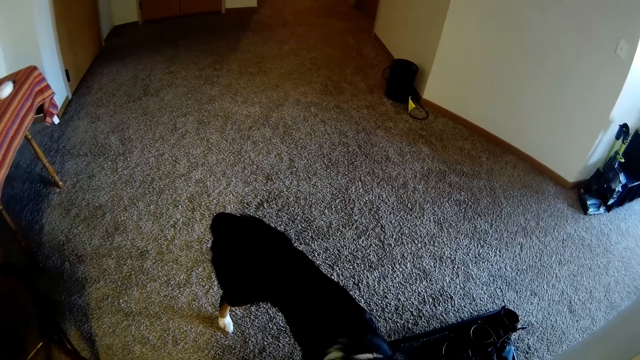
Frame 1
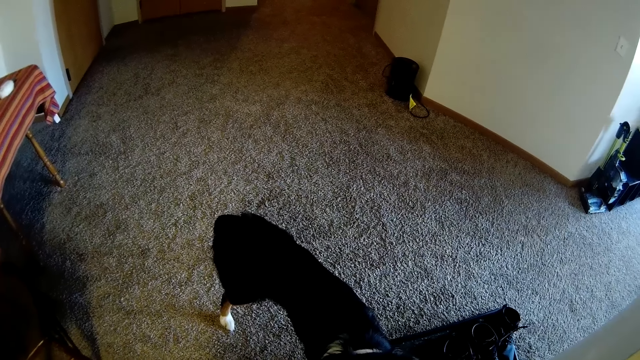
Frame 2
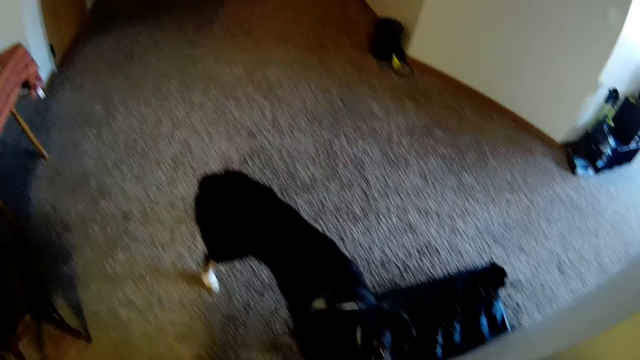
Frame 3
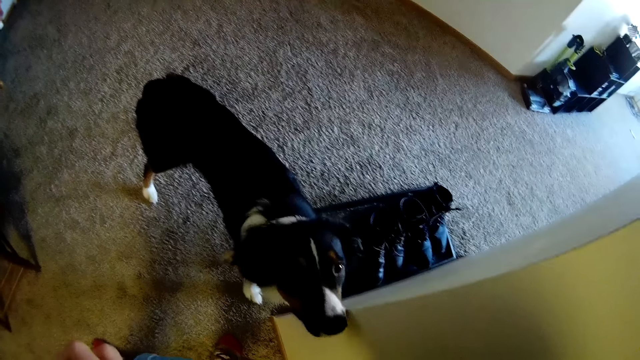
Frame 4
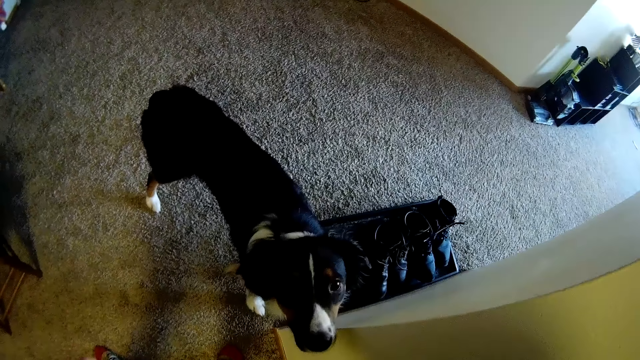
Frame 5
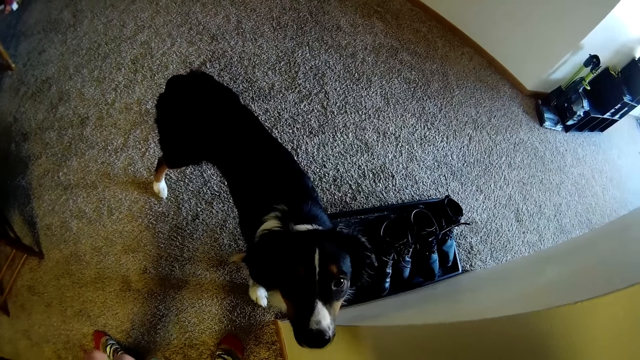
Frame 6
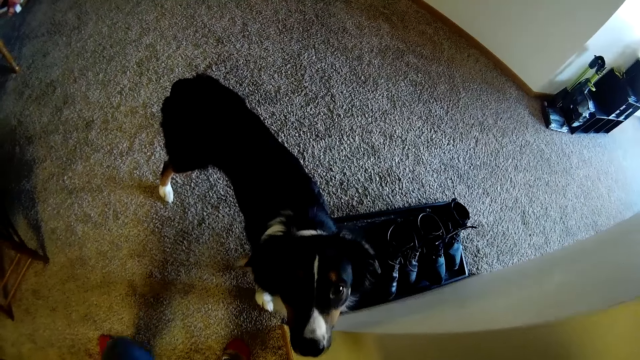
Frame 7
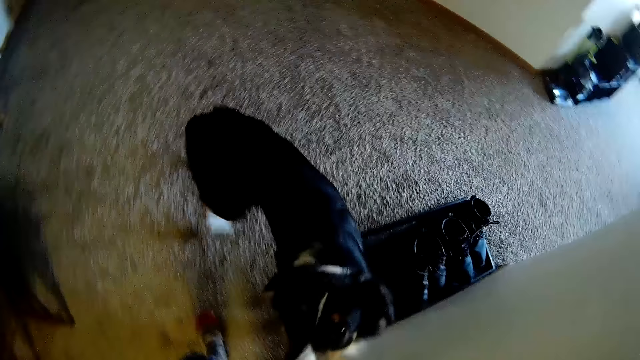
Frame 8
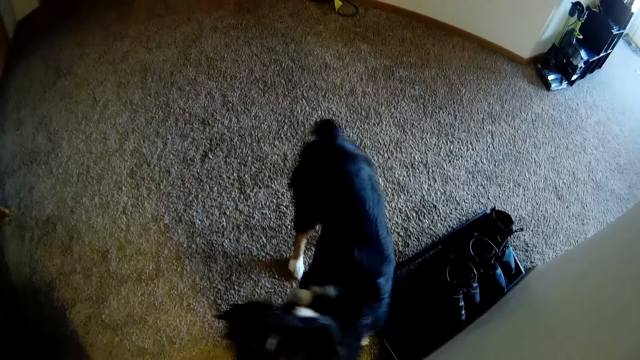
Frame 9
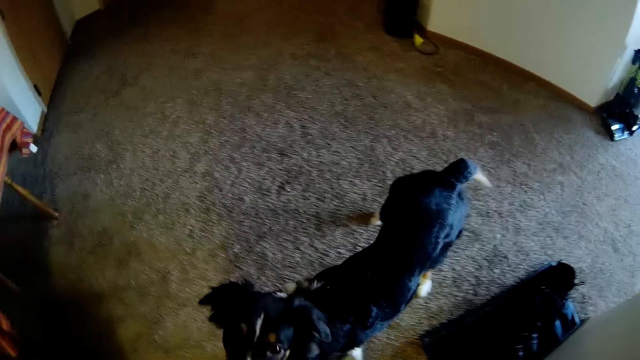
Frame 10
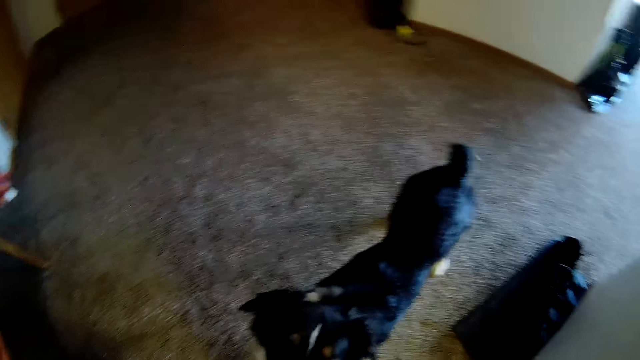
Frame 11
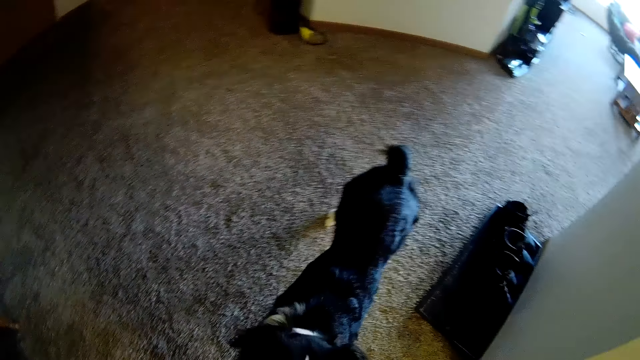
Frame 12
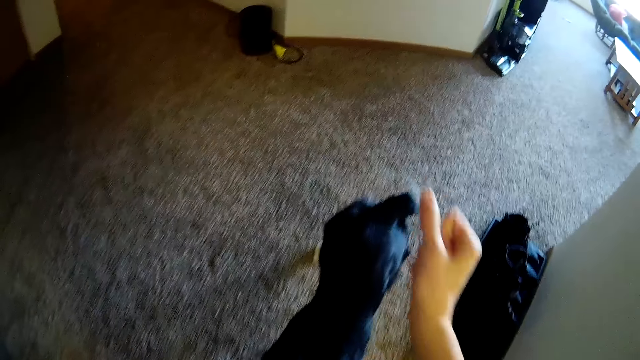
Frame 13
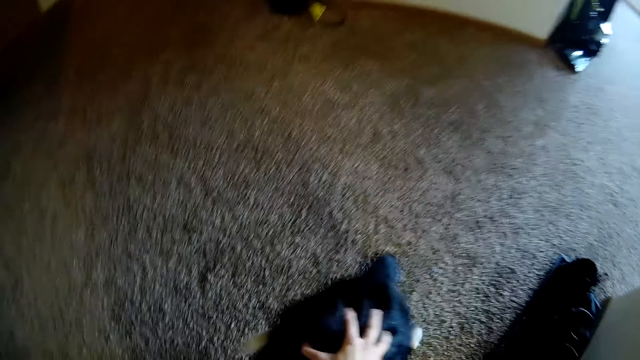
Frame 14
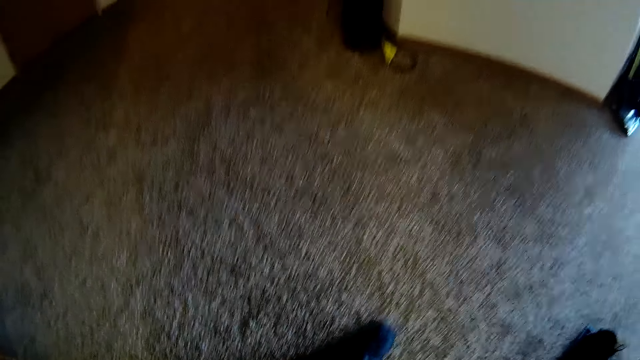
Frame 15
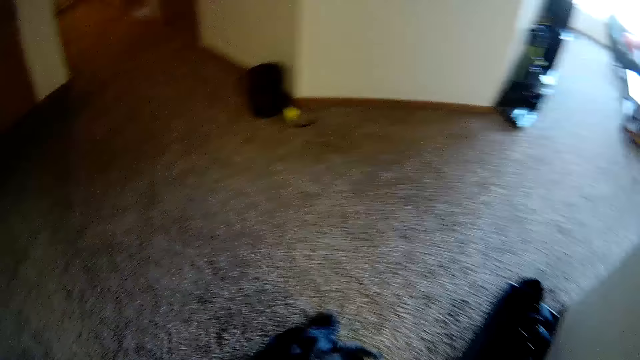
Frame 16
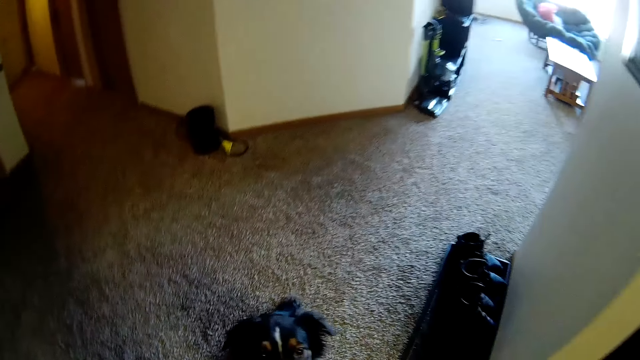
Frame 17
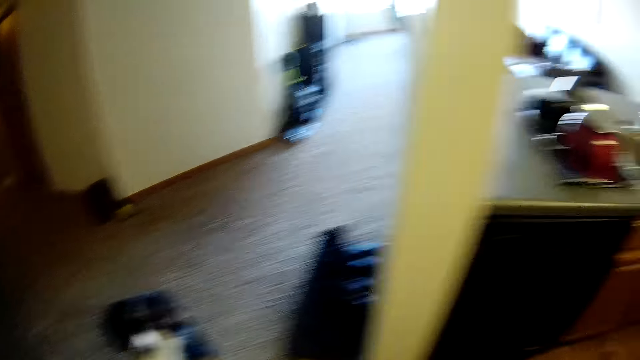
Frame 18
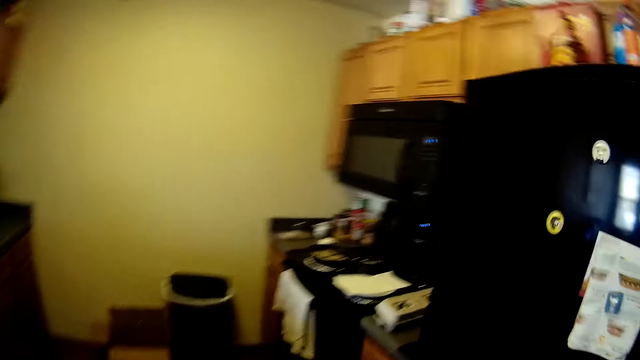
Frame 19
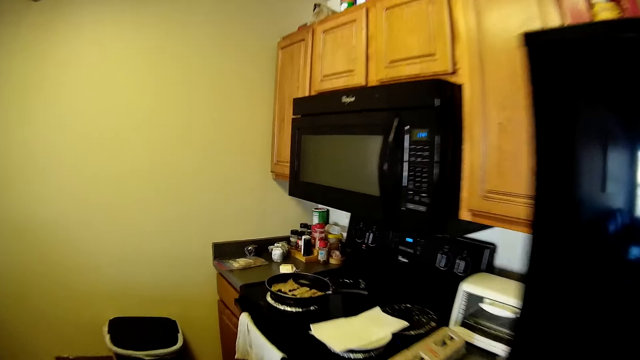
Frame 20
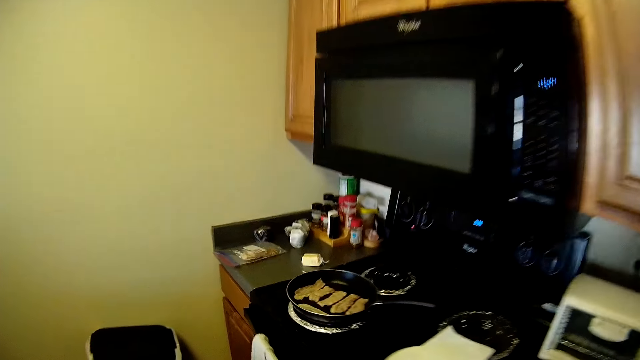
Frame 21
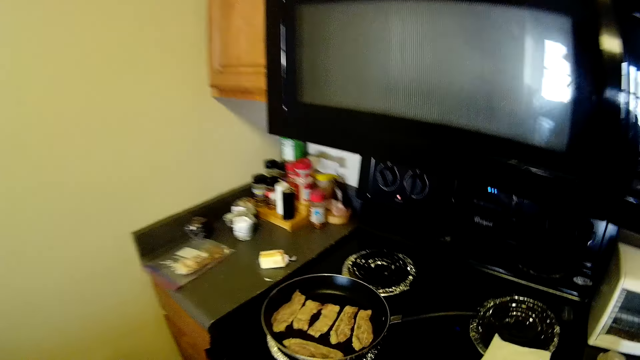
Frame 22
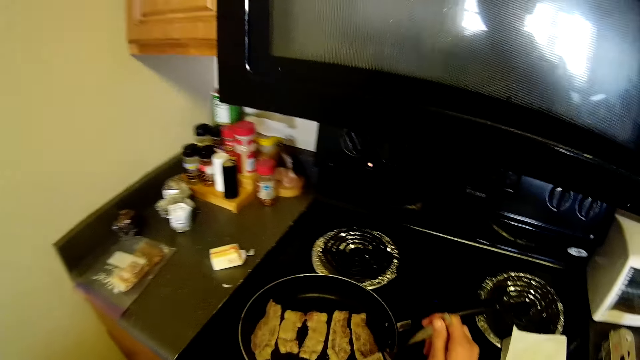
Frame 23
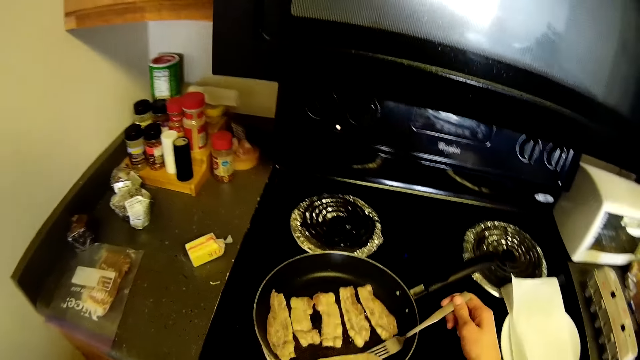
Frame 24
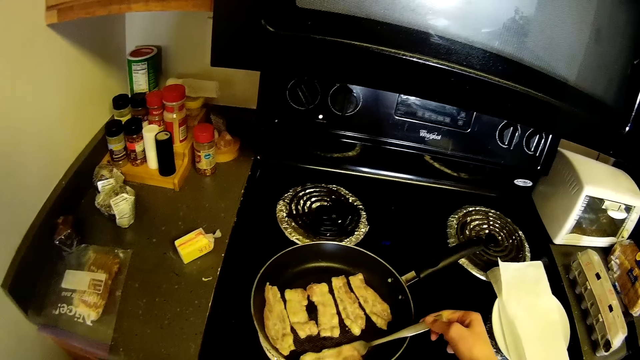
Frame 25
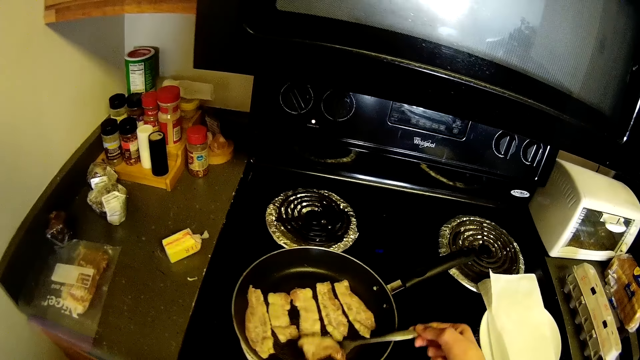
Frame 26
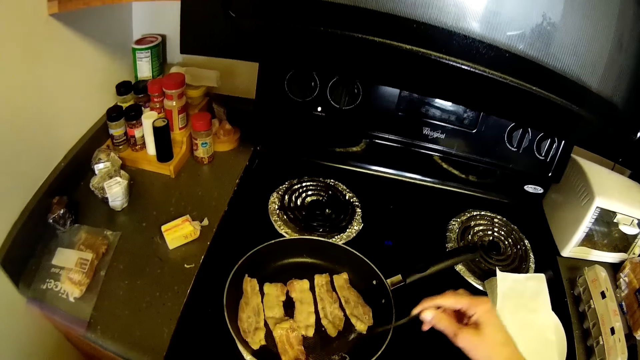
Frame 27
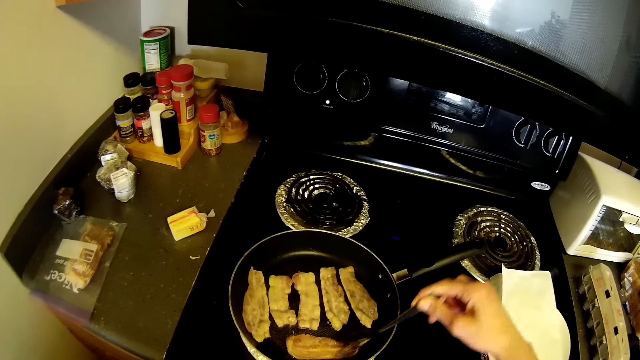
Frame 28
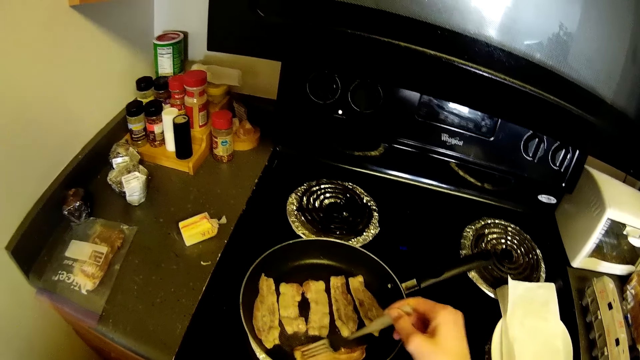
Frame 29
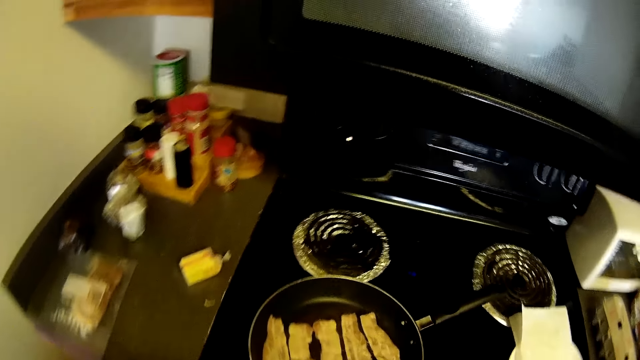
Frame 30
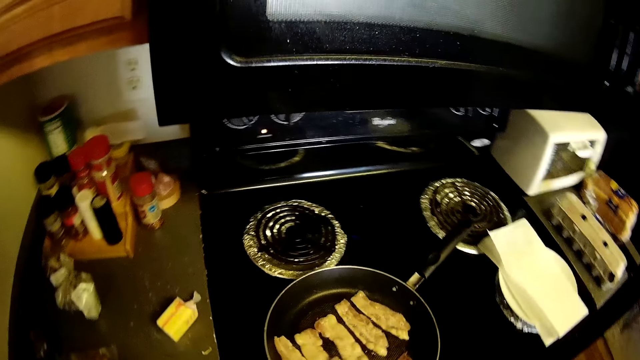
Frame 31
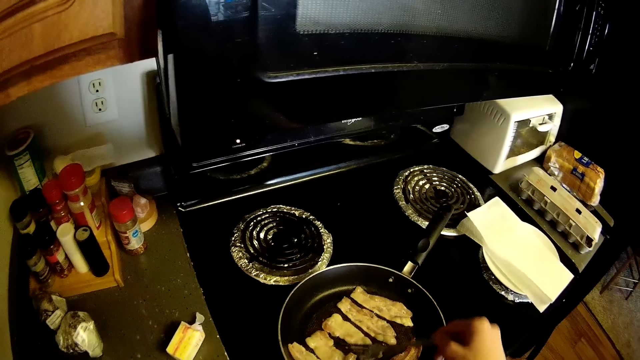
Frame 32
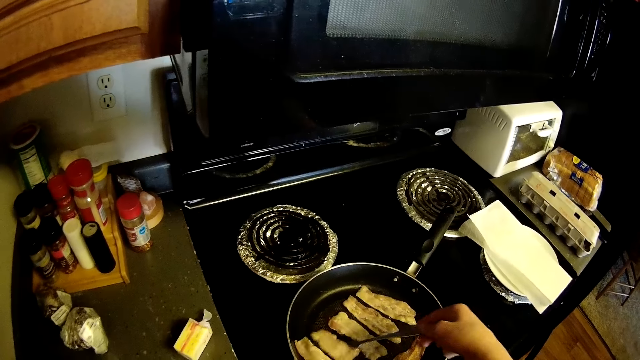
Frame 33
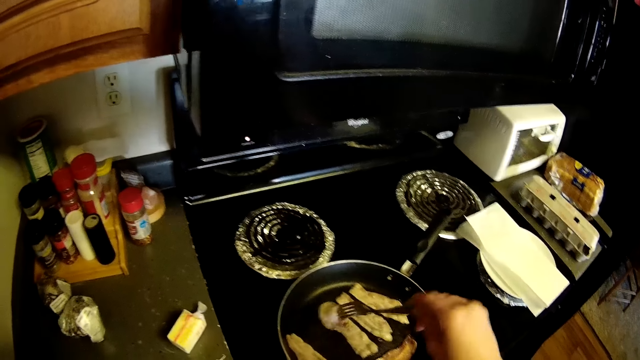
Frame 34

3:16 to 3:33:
The camera wearer walks out of the kitchen. She touches the dog's head with her right hand. She walks into the kitchen. She turns over some pieces of the meat slices in the pan on the gas cooker with her right hand, with the fork spoon.

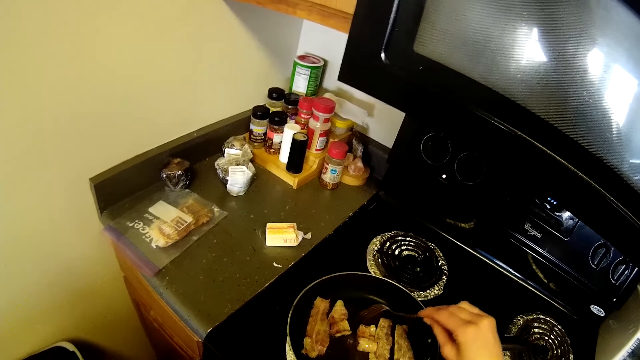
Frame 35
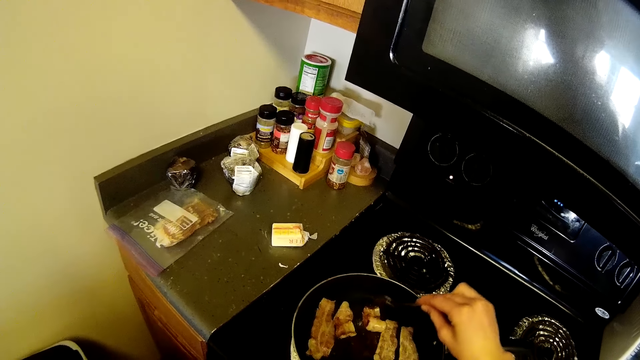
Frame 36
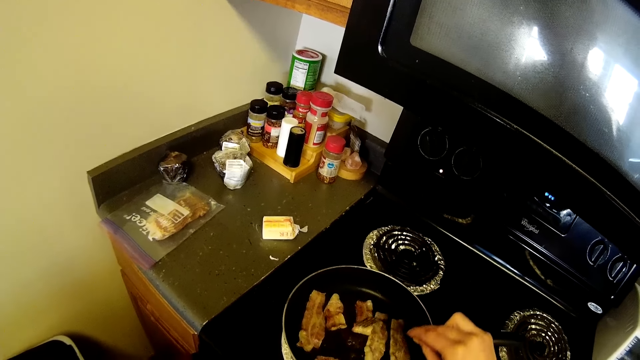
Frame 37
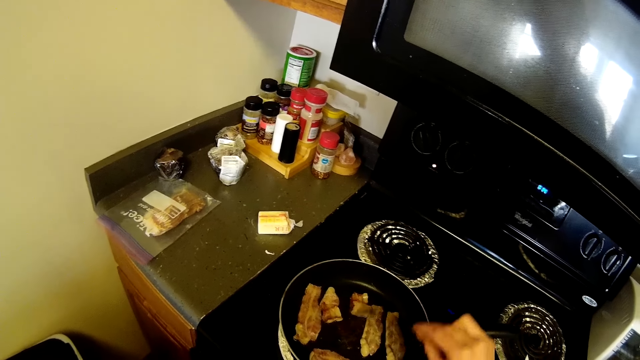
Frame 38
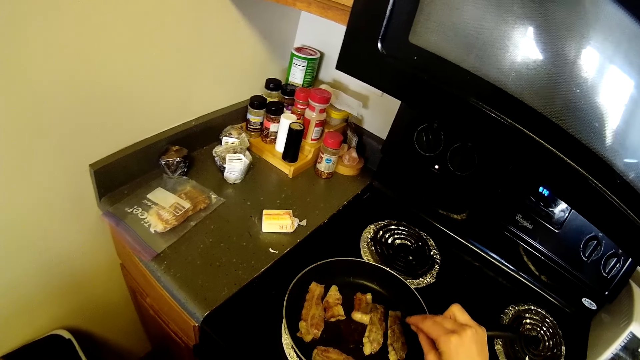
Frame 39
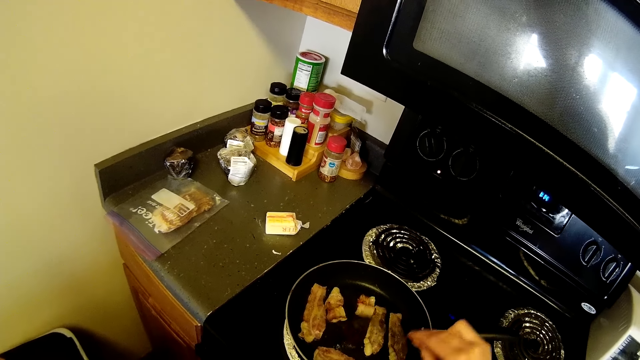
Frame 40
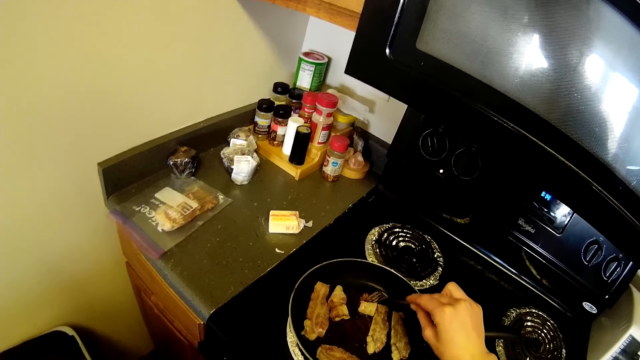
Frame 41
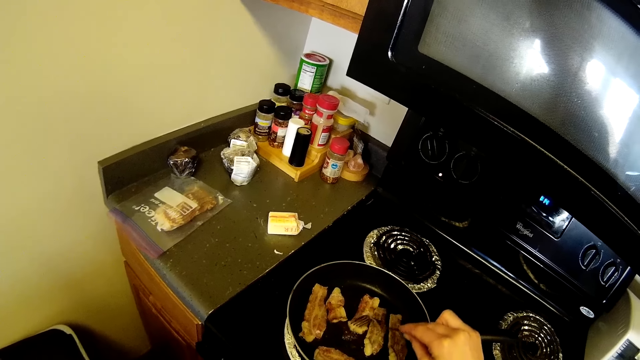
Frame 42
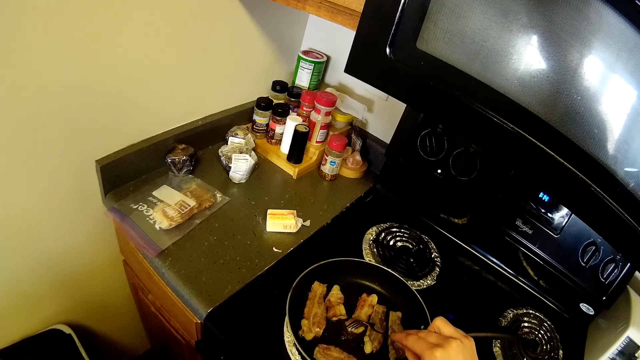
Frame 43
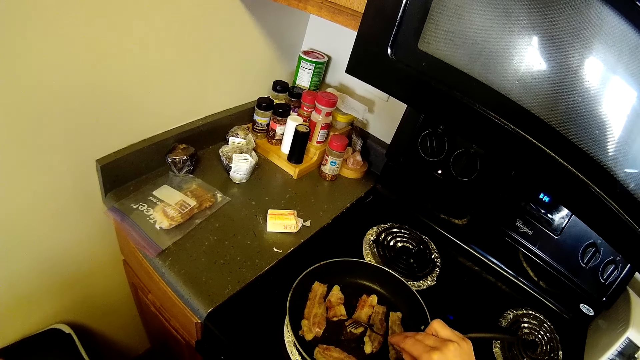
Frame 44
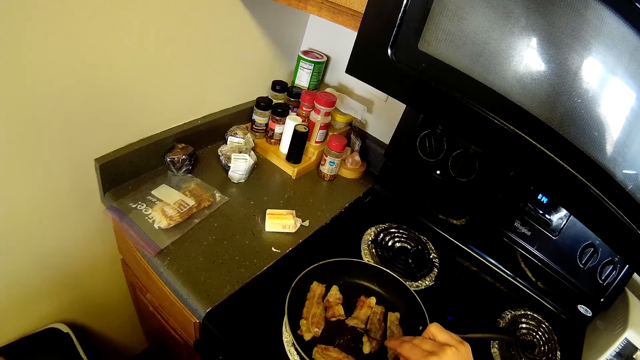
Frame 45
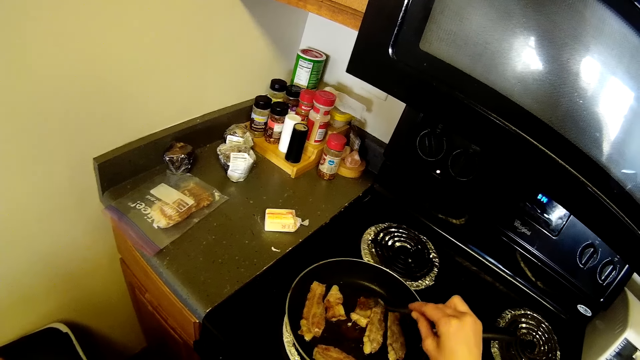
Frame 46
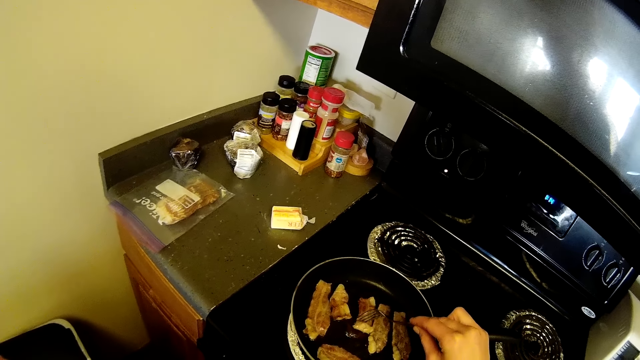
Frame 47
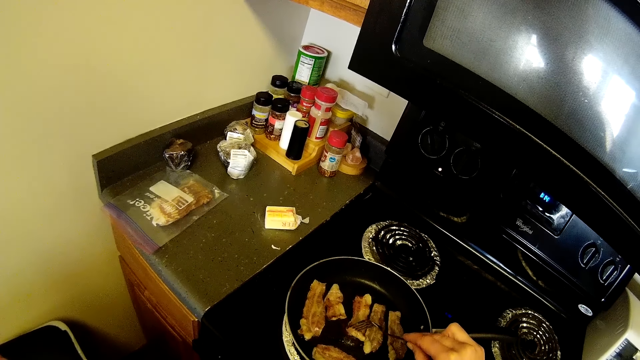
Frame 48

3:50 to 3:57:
The camera wearer presses a fish fillet in the pan with the fork spoon.
